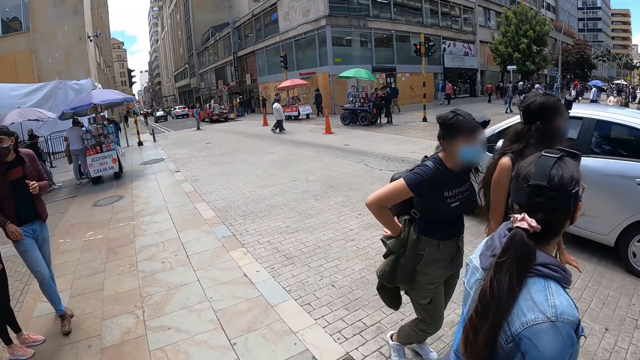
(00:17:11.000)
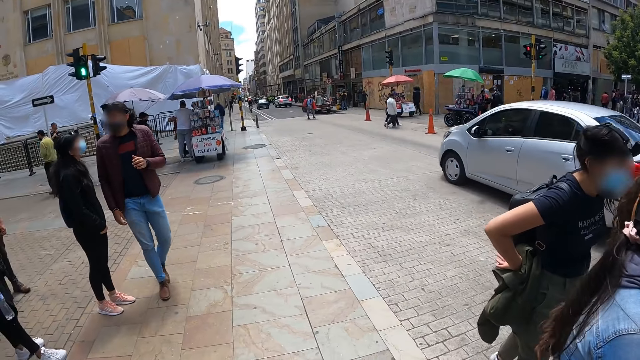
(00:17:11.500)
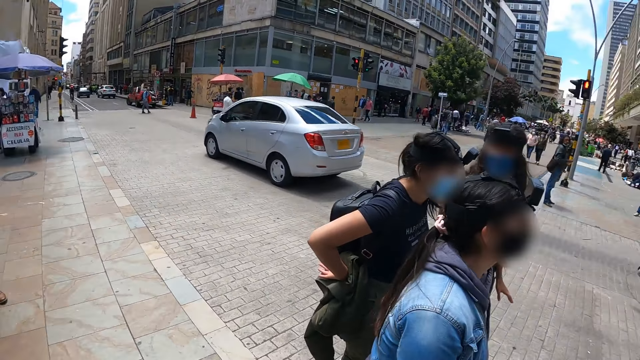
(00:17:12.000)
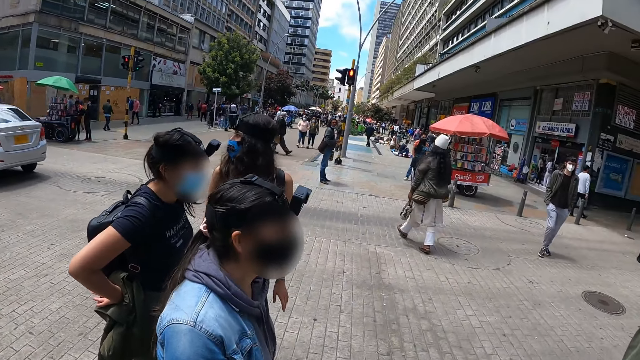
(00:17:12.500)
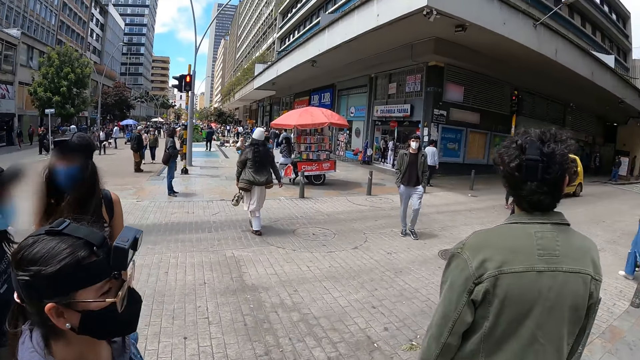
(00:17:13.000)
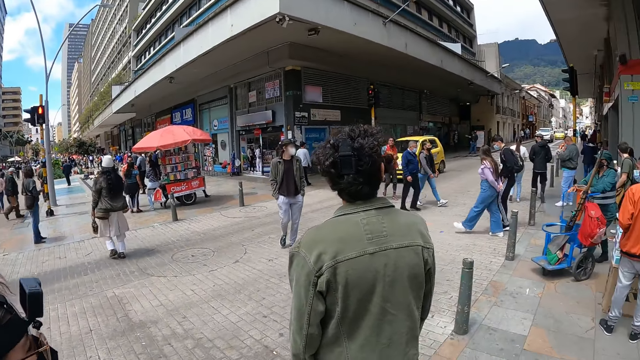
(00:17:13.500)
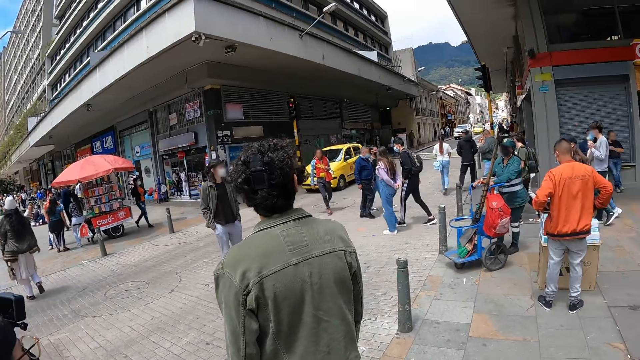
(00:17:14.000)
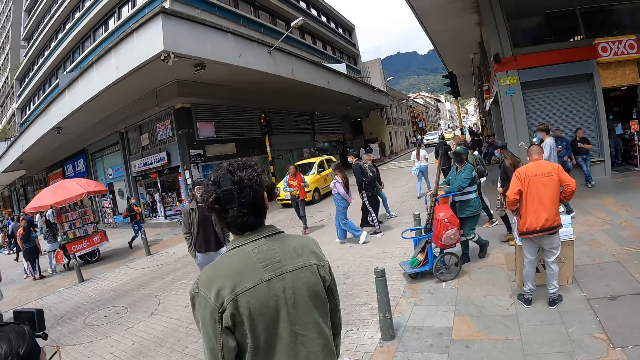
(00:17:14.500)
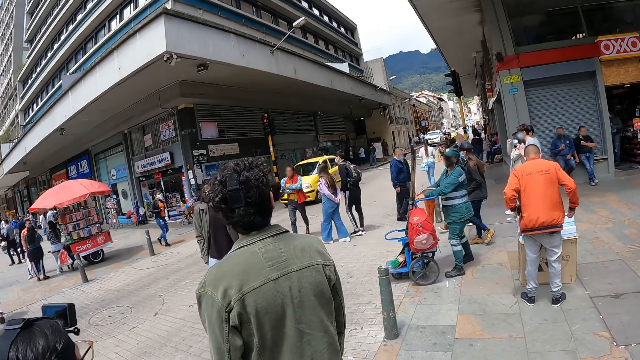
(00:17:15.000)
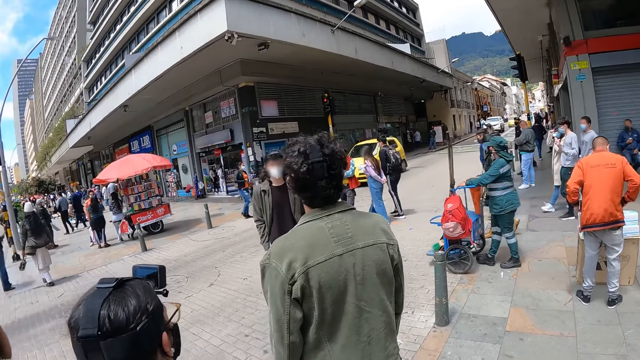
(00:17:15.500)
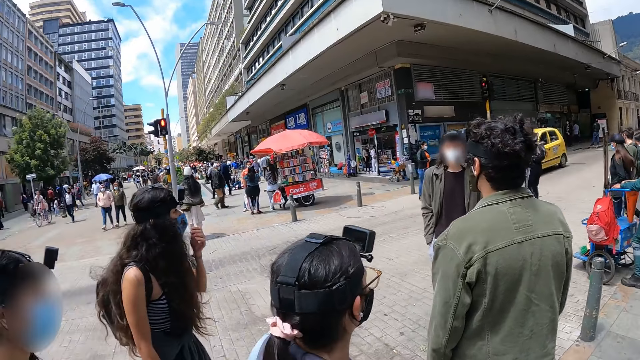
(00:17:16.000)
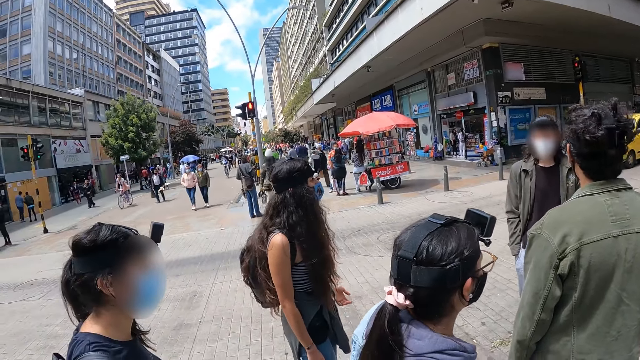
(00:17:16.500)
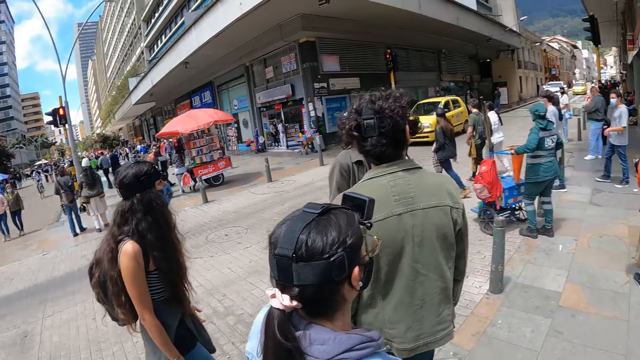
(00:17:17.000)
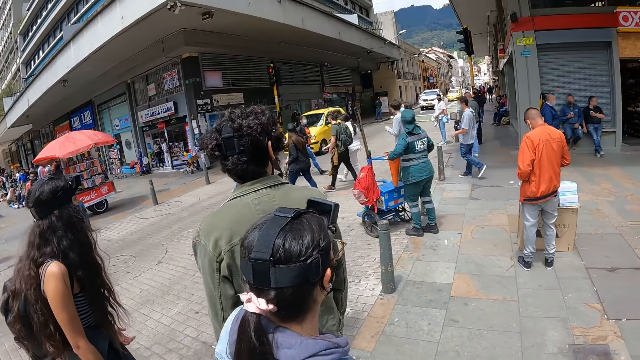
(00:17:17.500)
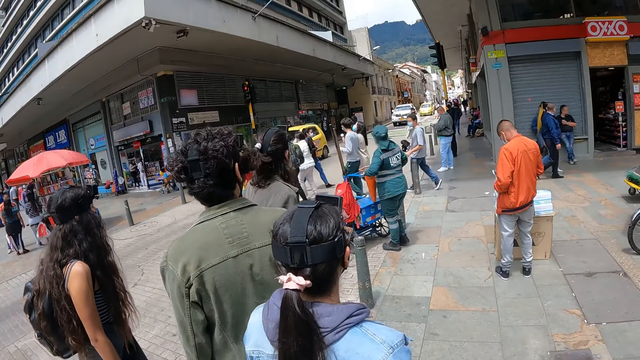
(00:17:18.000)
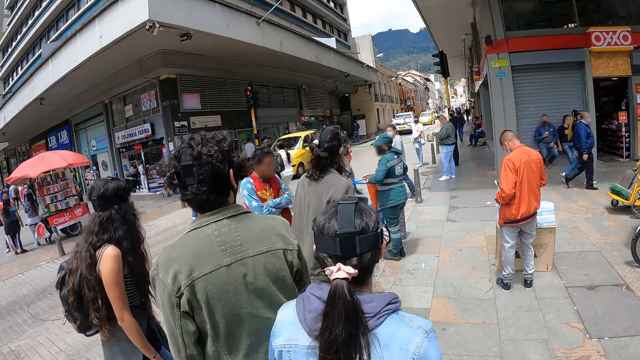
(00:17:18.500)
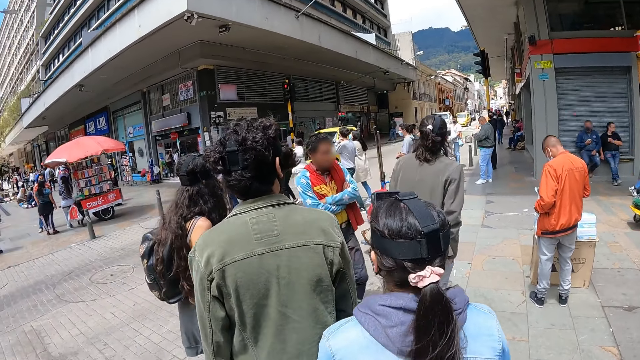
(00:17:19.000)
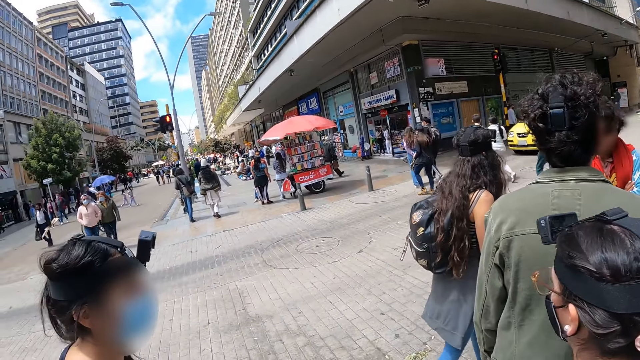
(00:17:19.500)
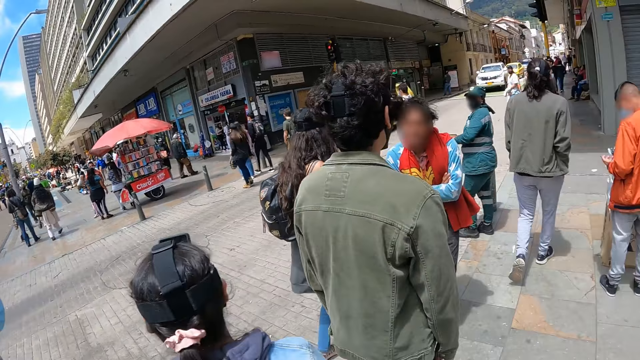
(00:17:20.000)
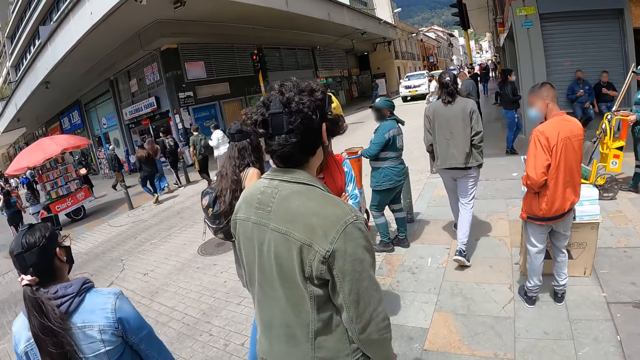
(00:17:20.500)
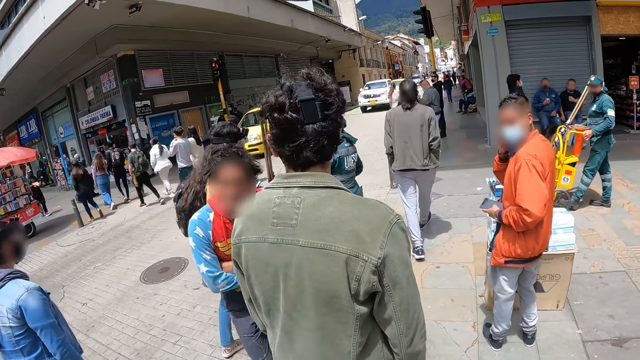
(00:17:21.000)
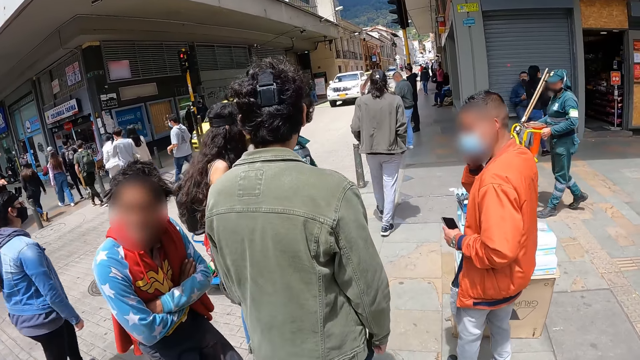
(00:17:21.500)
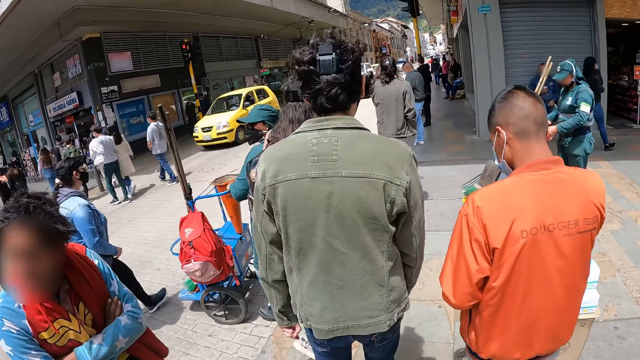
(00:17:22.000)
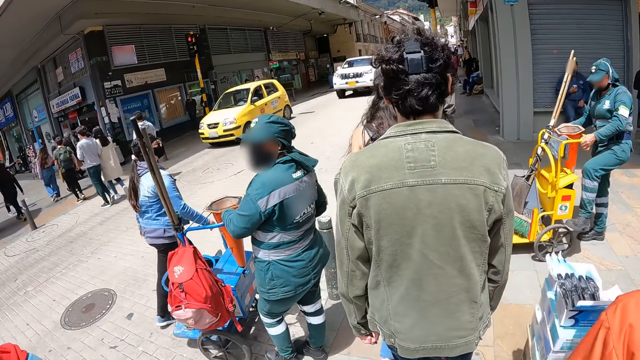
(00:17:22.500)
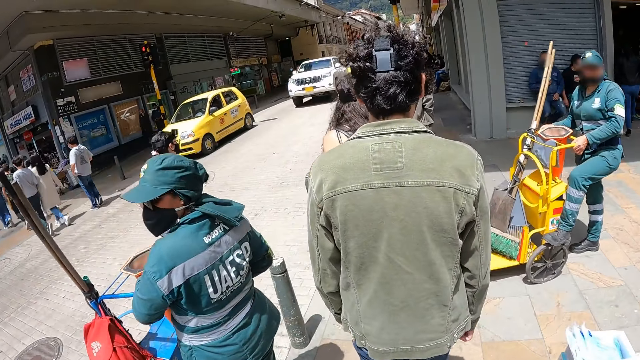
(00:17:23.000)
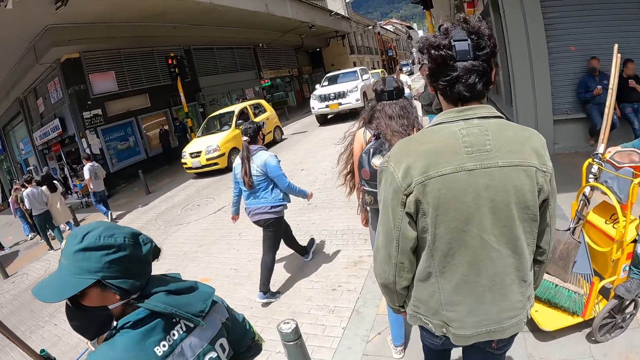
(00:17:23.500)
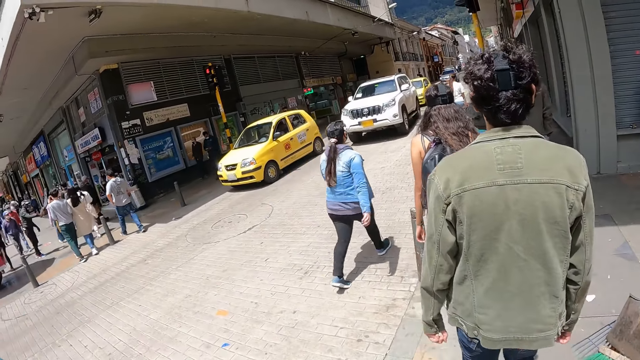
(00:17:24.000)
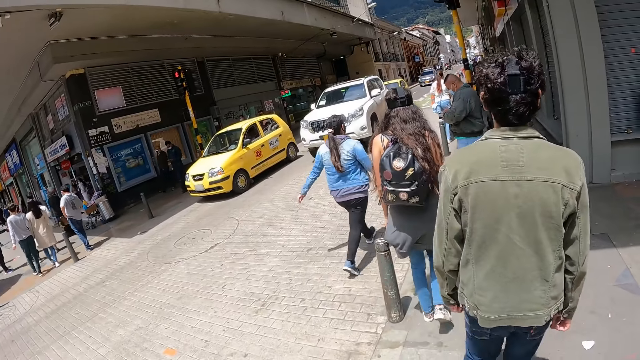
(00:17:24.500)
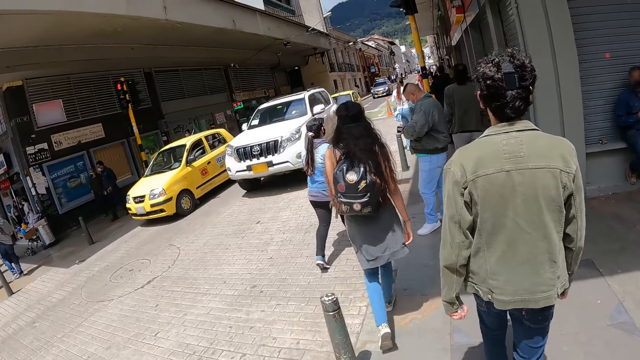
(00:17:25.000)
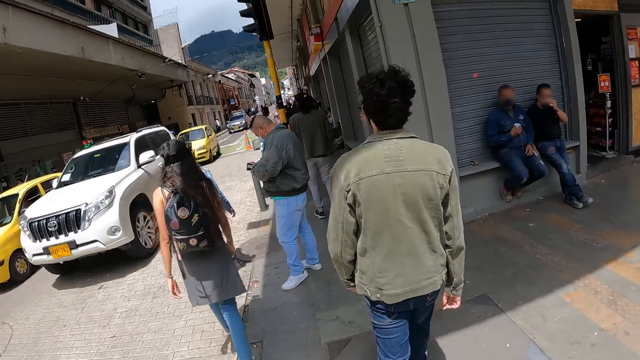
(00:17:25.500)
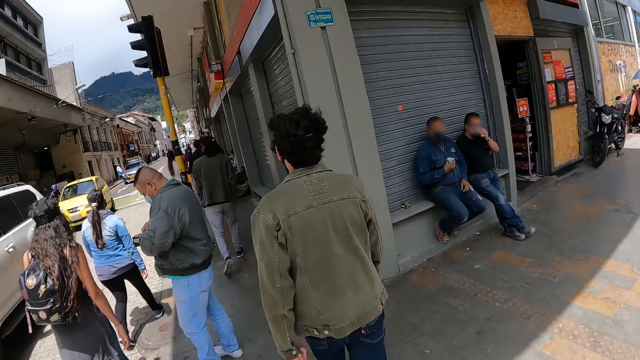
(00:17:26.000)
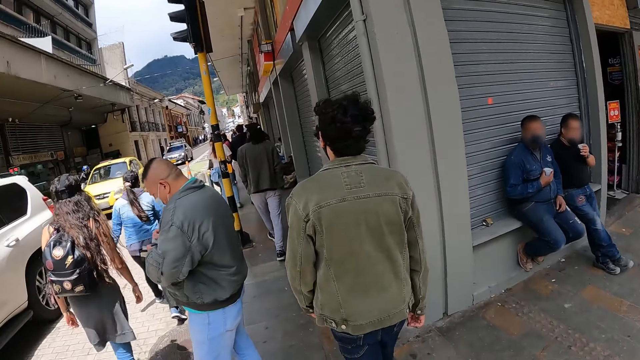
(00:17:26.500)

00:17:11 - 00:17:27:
The camera wearer walks on the road.

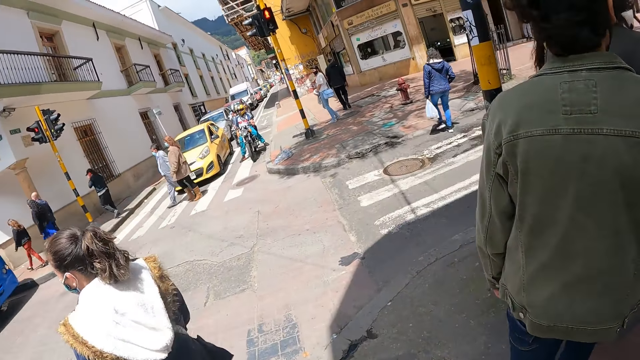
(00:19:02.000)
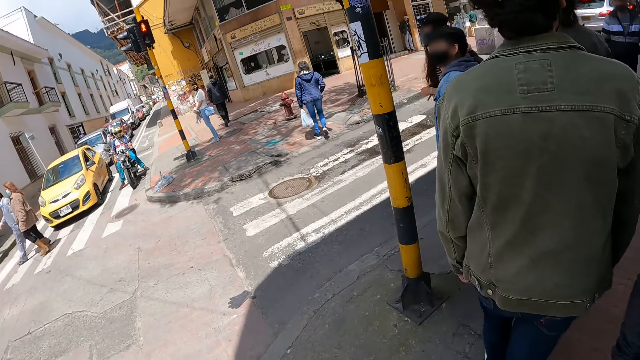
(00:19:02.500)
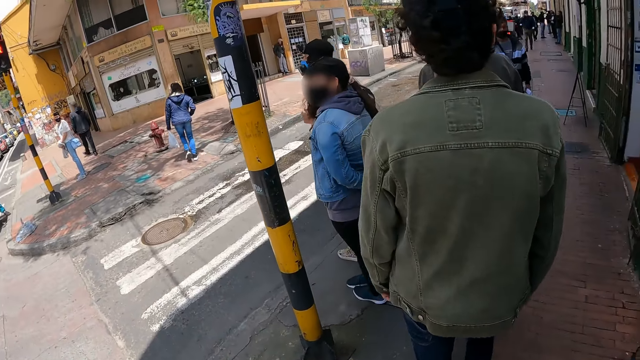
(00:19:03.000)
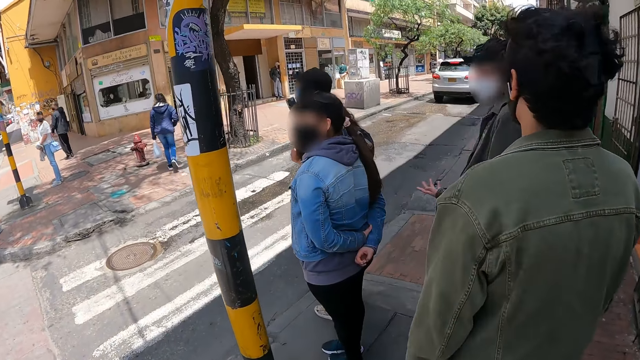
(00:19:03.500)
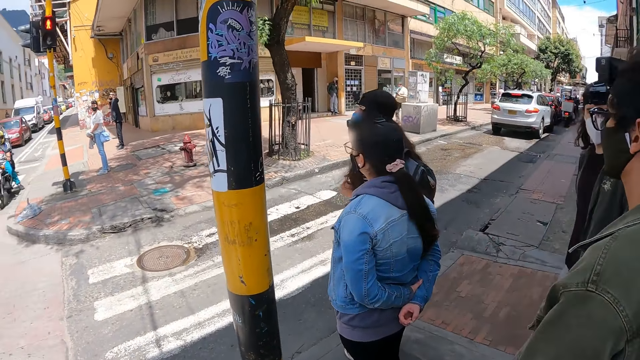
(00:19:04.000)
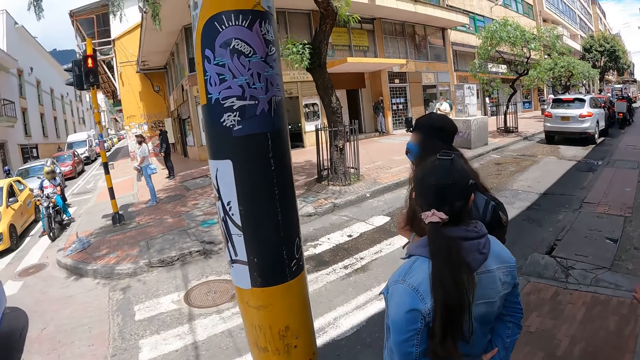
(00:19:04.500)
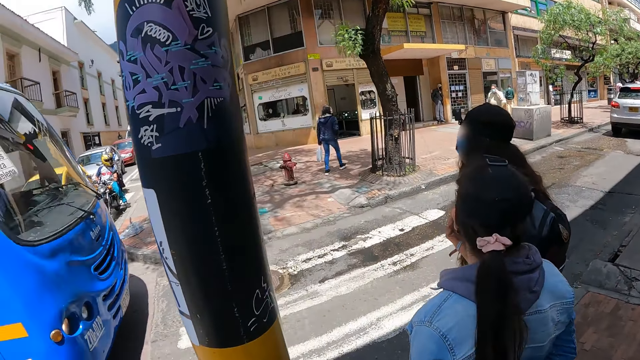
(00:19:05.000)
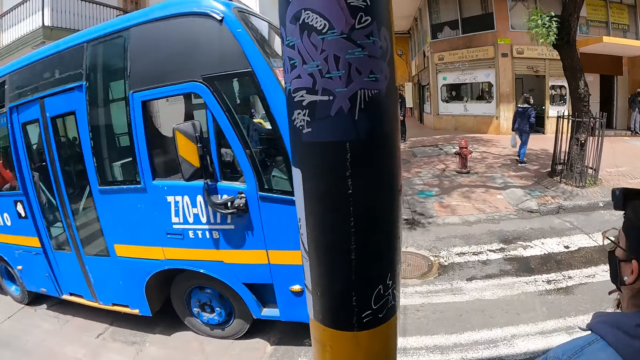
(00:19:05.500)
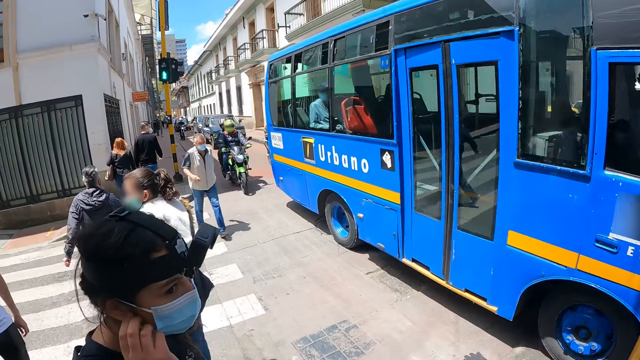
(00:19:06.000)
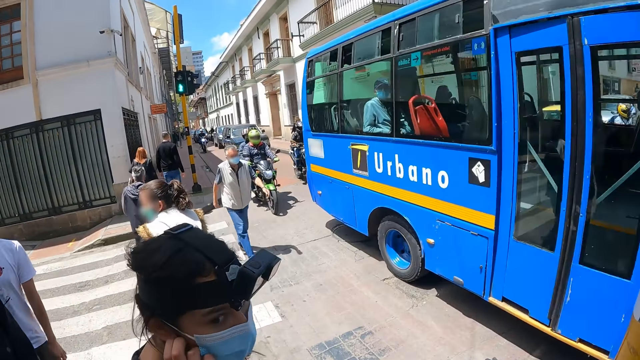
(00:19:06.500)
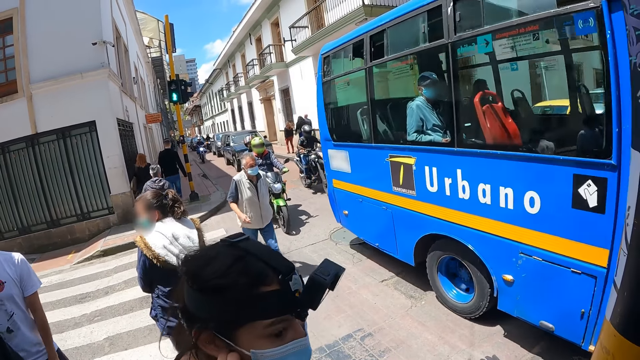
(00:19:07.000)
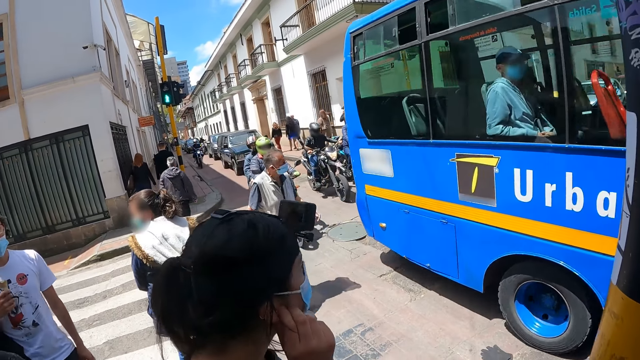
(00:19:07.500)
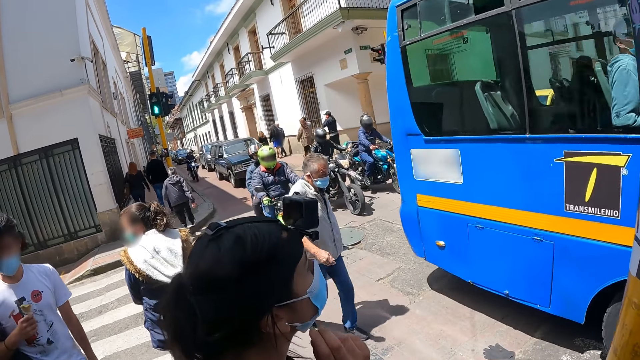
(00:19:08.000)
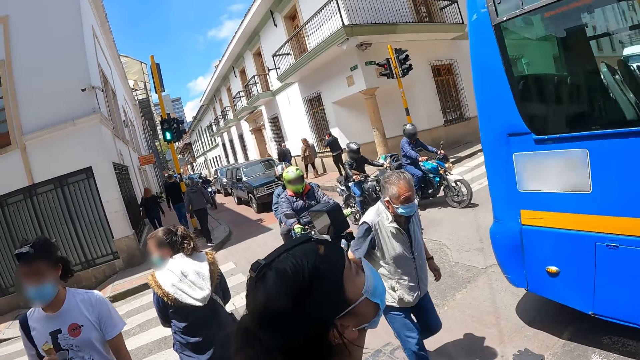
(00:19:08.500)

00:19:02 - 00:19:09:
The camera wearer waits for the vehicles to pass. They stand near a post. They stare at the motorbikes.
